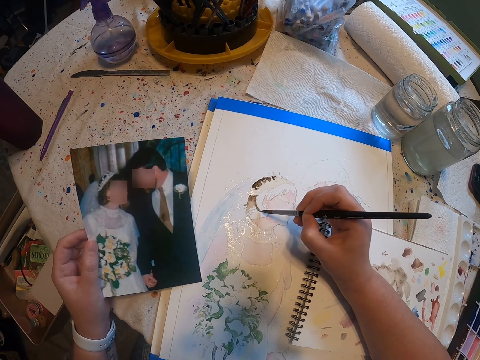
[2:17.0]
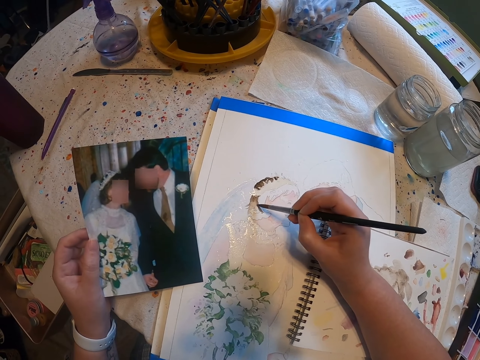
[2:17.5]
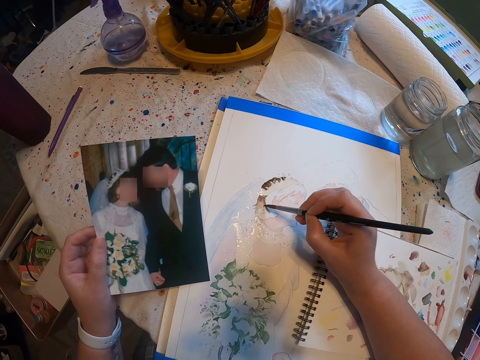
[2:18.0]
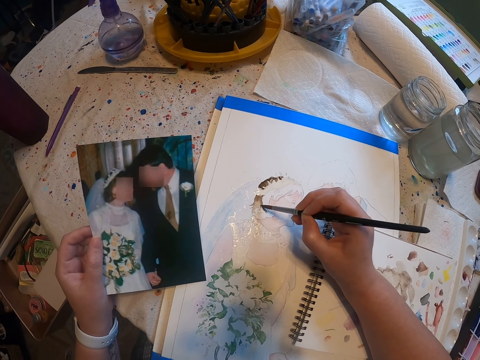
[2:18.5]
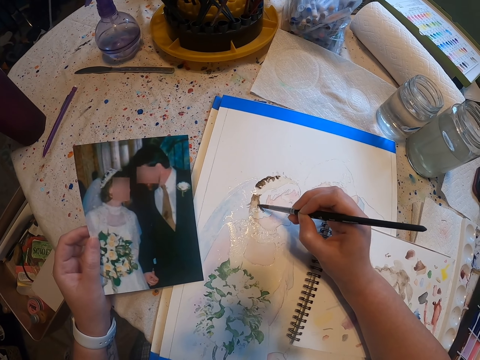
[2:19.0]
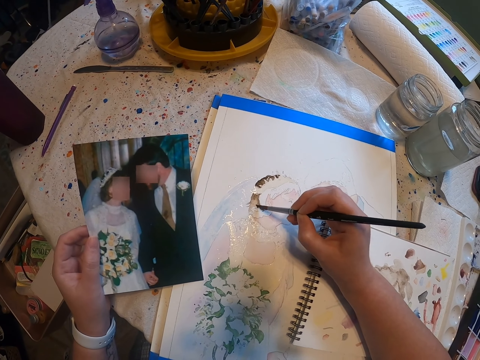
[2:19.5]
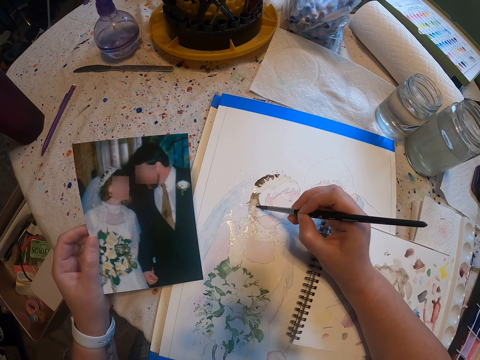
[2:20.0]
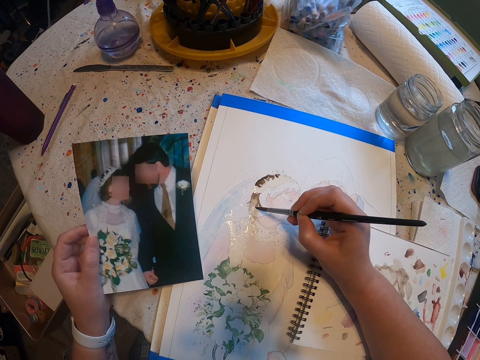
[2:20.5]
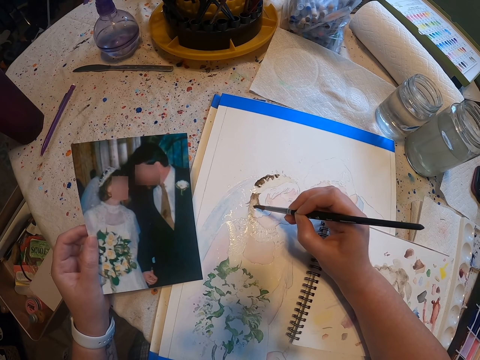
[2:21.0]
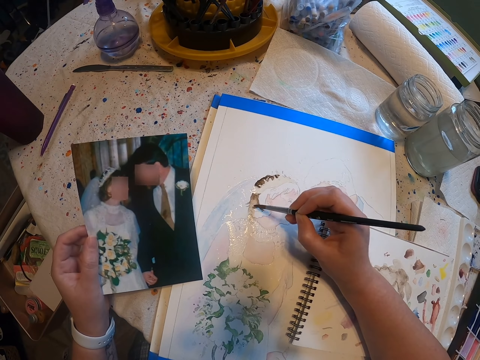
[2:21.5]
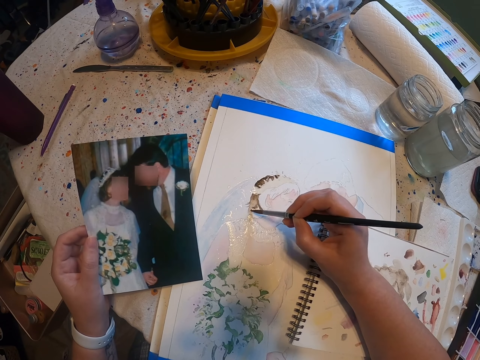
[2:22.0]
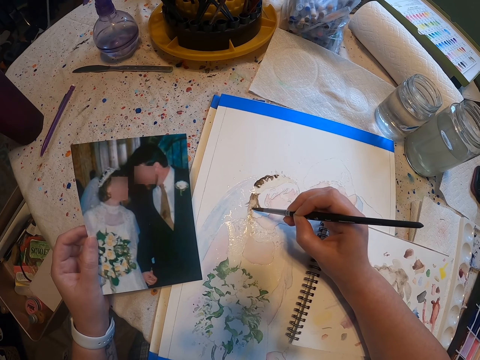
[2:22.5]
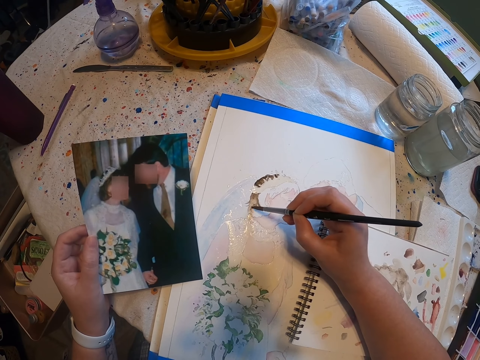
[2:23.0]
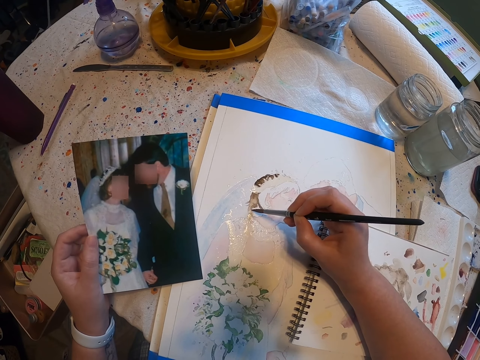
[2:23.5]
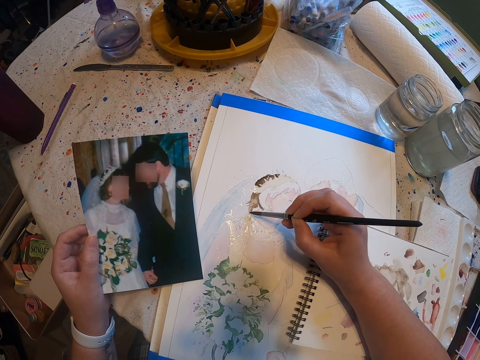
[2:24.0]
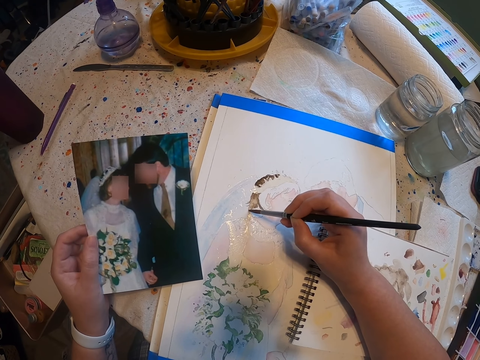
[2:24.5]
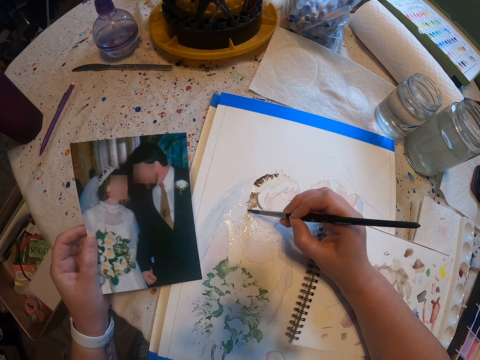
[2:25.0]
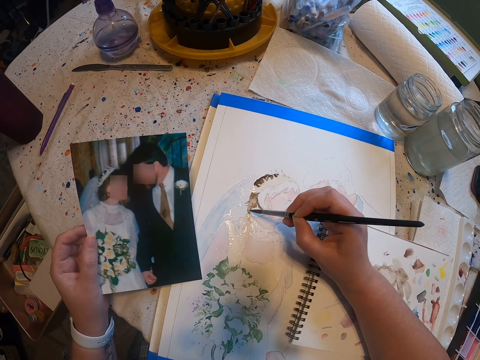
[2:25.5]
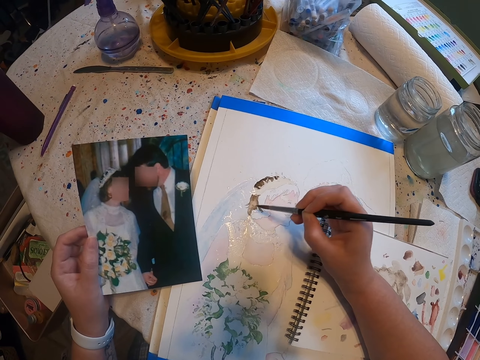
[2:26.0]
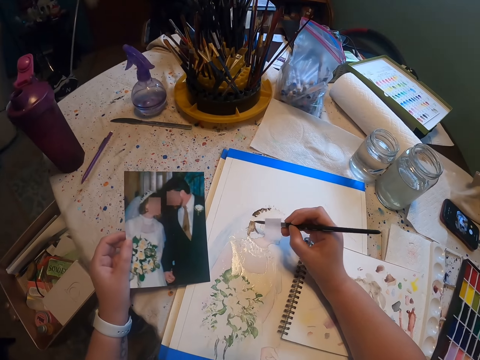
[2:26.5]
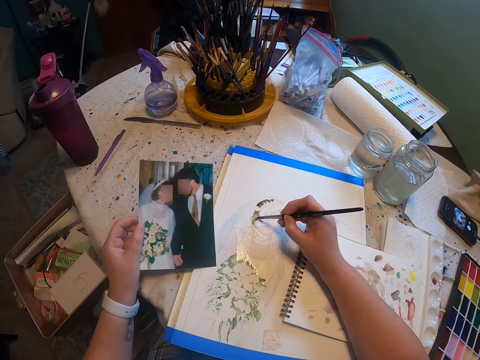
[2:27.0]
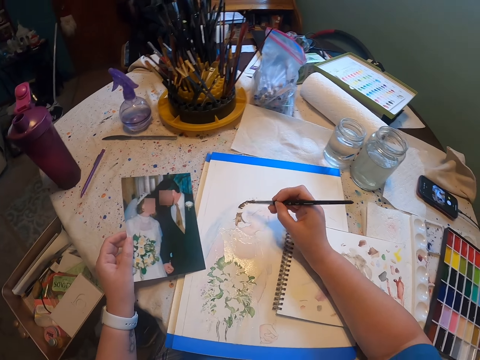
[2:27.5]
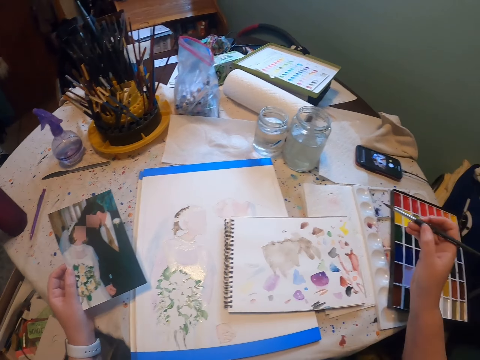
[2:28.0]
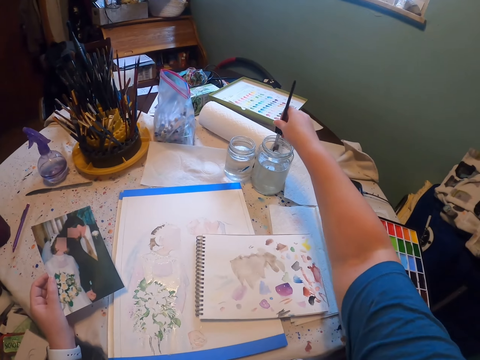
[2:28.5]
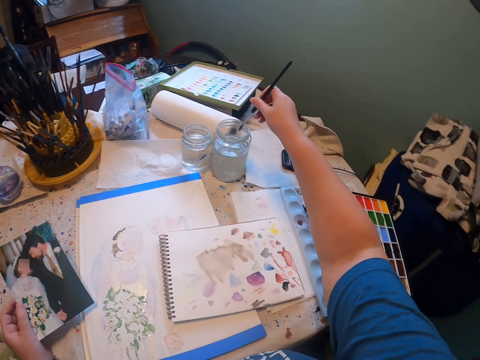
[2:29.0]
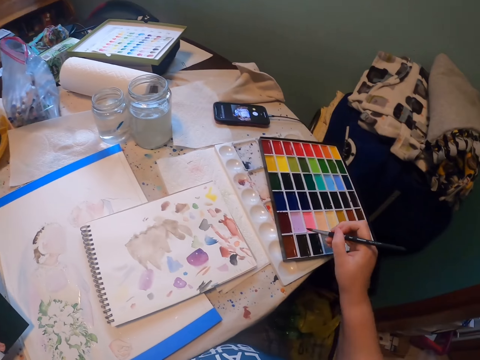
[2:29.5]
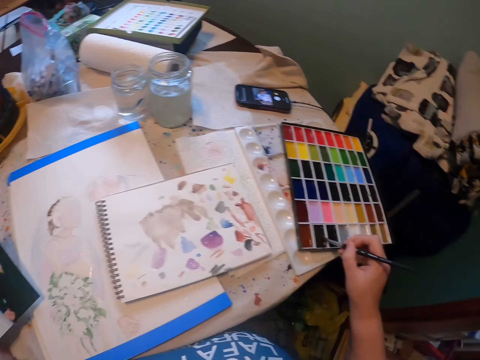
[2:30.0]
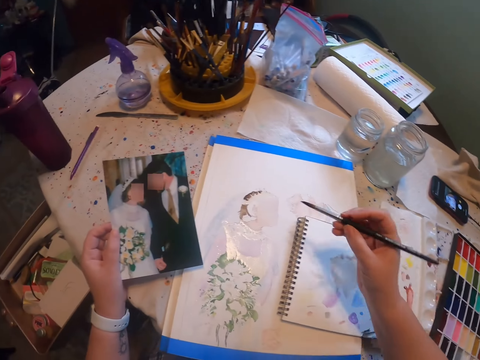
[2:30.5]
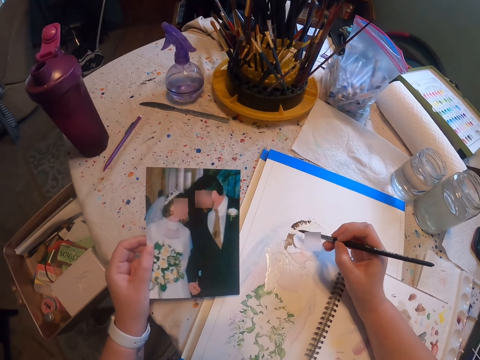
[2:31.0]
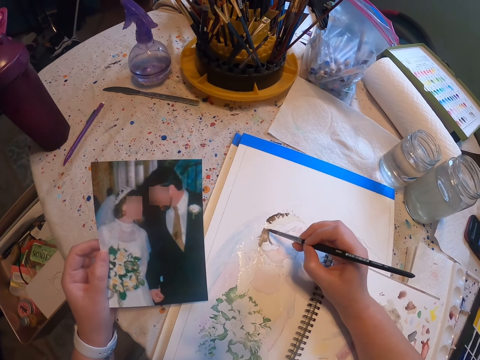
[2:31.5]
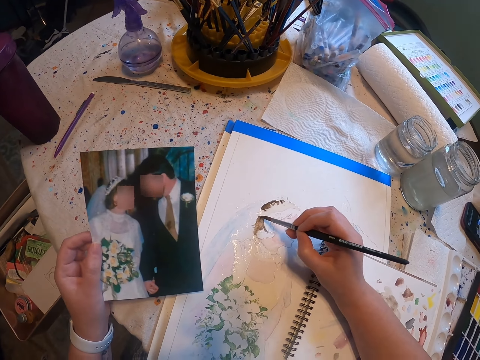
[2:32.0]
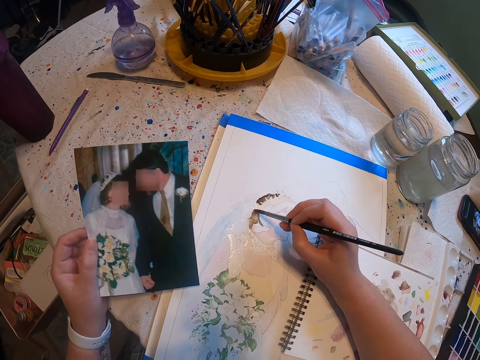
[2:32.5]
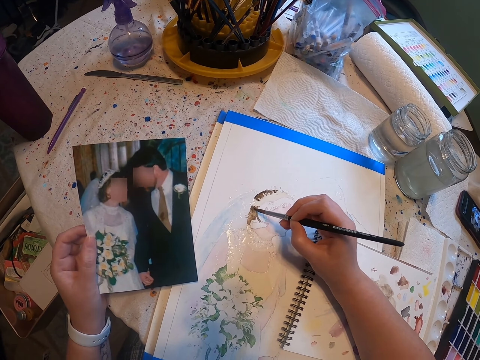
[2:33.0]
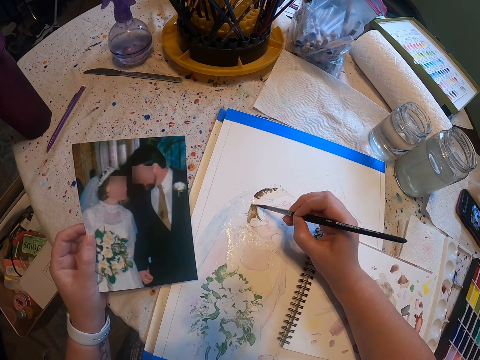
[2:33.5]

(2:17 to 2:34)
The camera wearer looks around a room. They paint a craft paper with a paint brush. They rinse the paint brush in water in a tin. They scoop paint from a paint palette. They paint the craft paper with the paint brush.

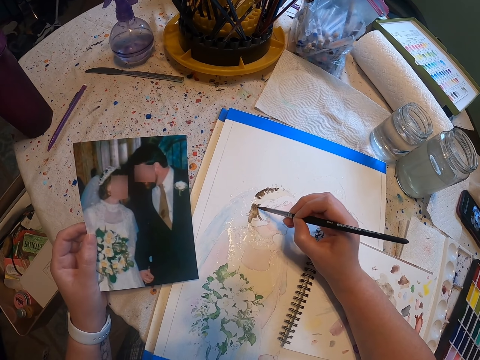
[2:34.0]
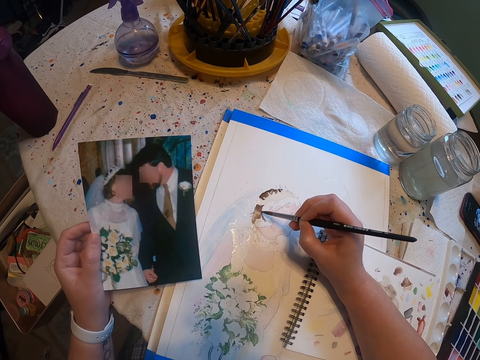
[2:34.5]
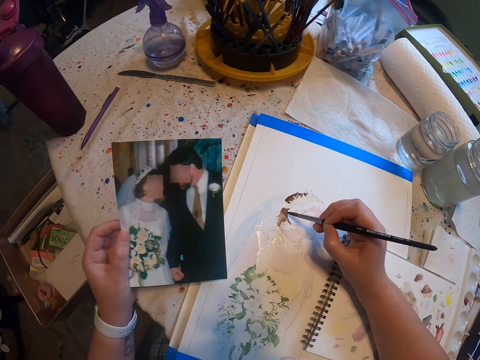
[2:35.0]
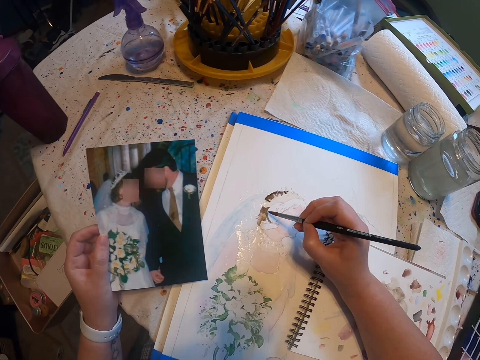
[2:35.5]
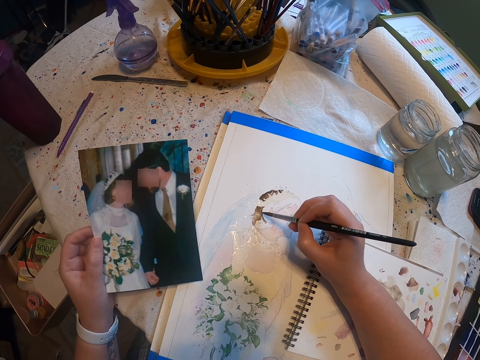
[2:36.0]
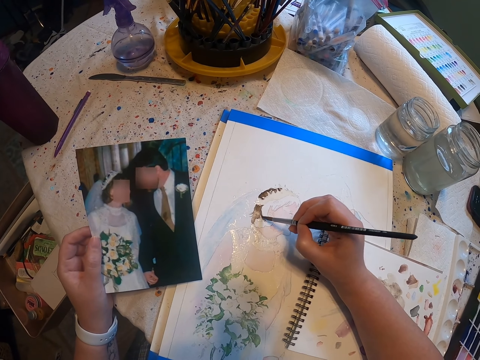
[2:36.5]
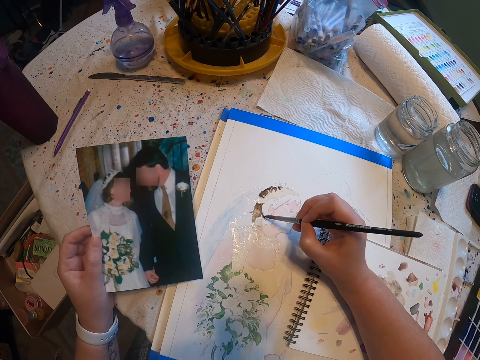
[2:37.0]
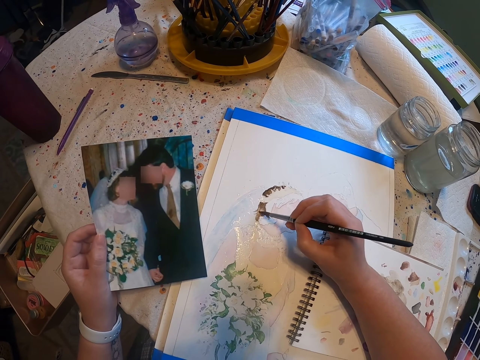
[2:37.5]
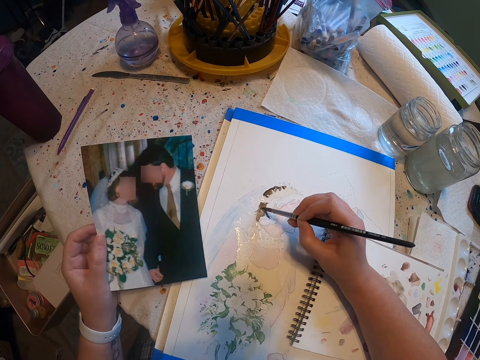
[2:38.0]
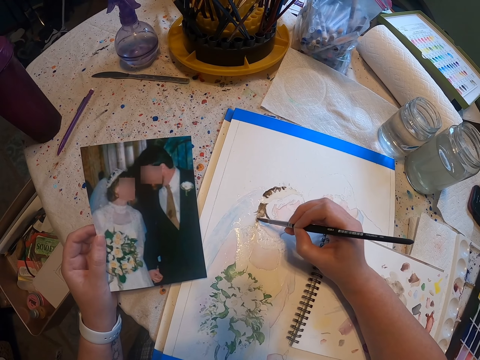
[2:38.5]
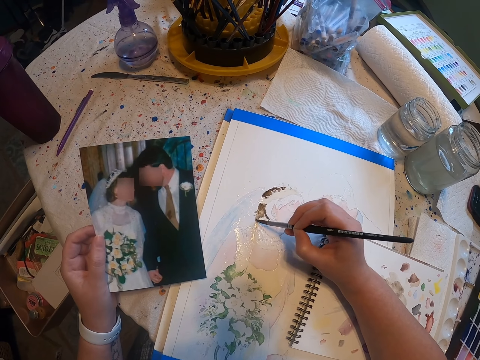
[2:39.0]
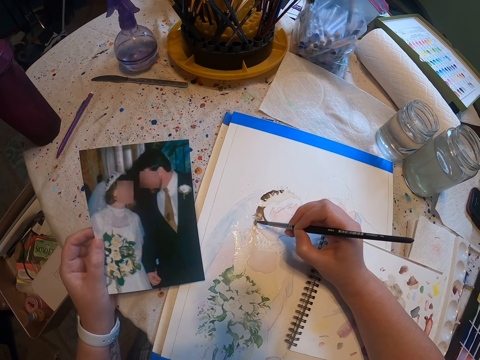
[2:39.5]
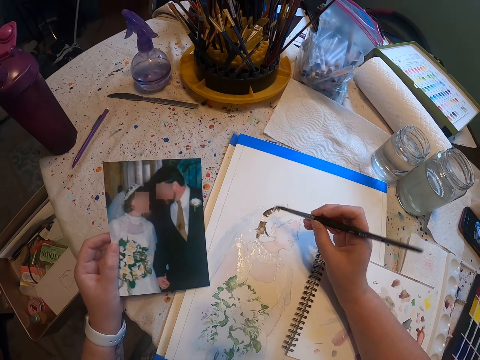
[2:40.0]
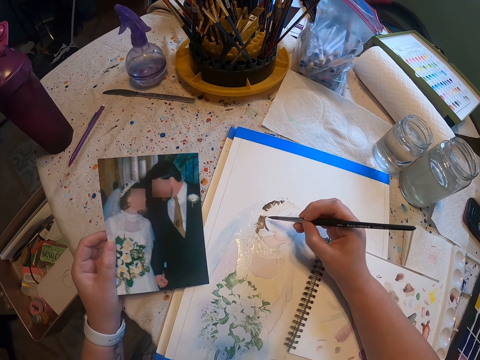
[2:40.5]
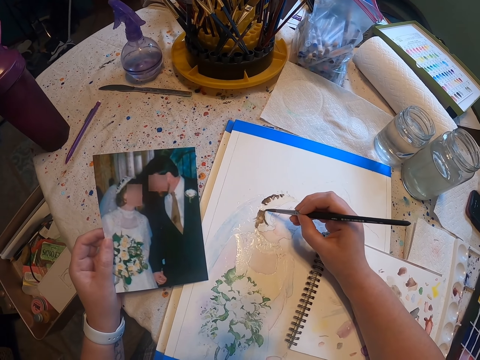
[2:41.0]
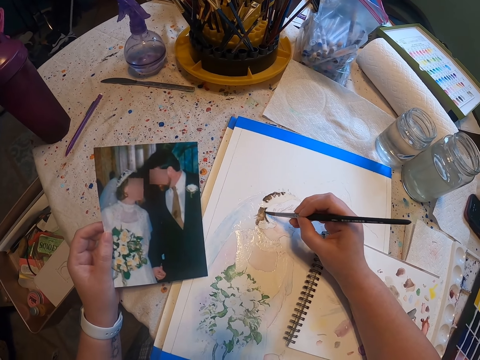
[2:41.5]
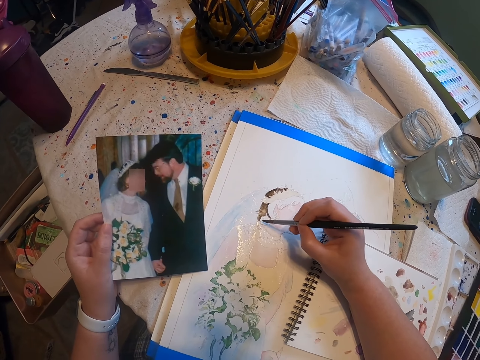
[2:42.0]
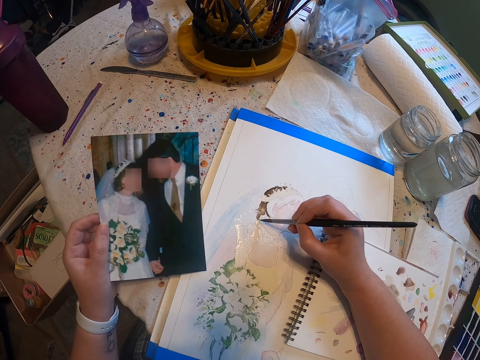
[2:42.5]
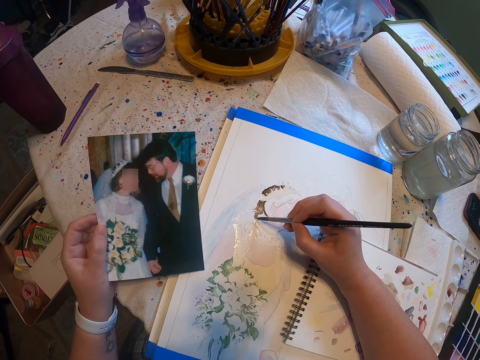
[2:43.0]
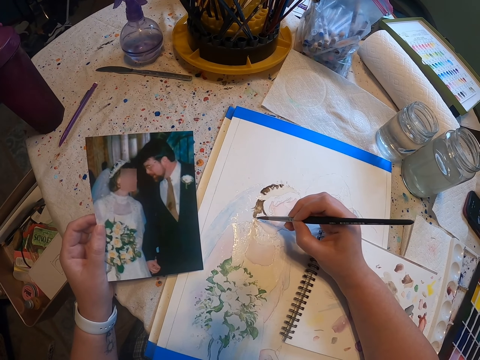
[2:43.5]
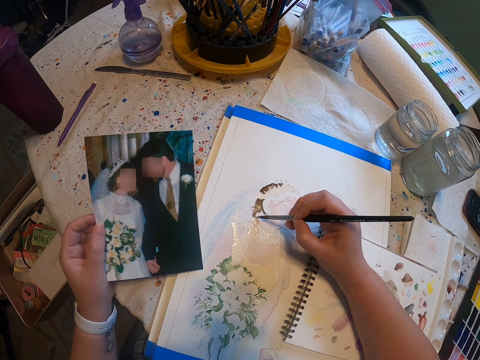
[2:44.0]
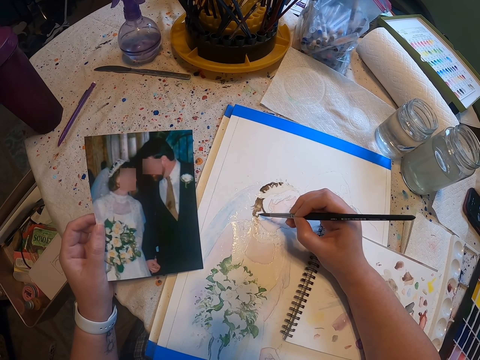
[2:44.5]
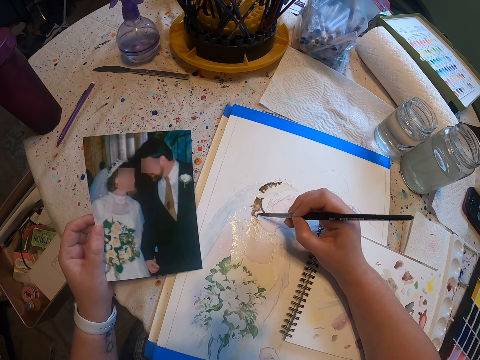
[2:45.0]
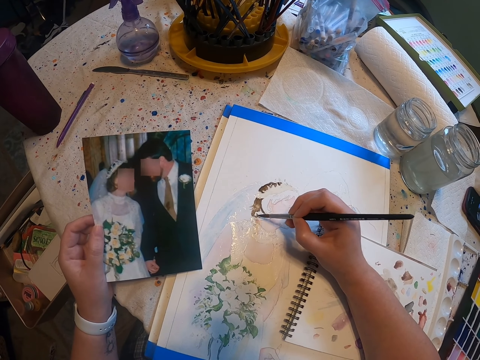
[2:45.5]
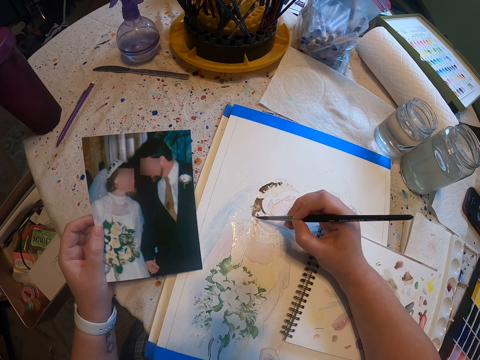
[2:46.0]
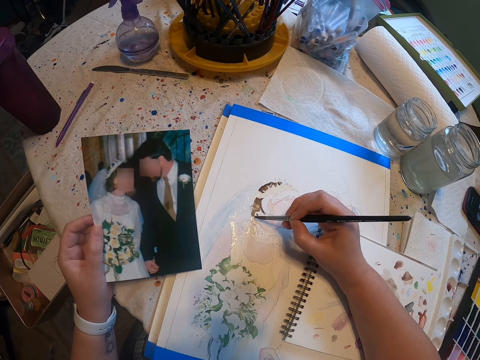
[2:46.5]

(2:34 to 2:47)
The camera wearer looks around a room. She paints a craft paper with a paint brush. She adjusts the paint brush on her hands. She paints the craft paper with the paint brush.
